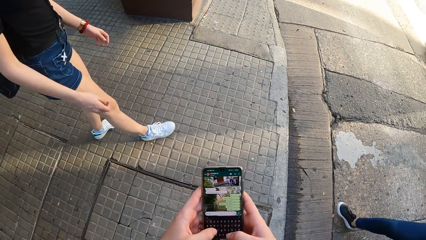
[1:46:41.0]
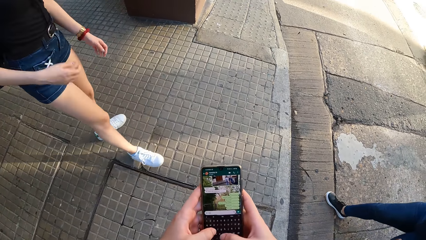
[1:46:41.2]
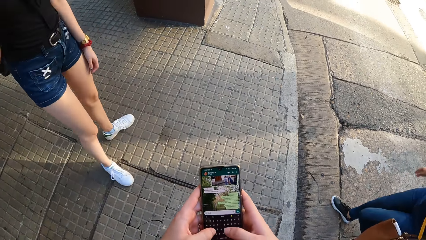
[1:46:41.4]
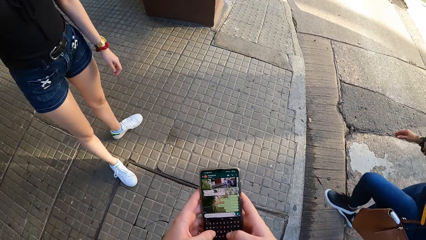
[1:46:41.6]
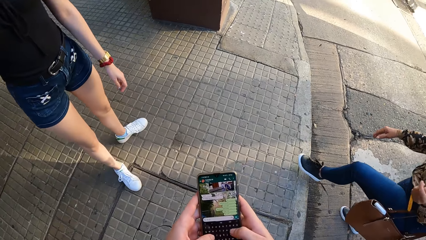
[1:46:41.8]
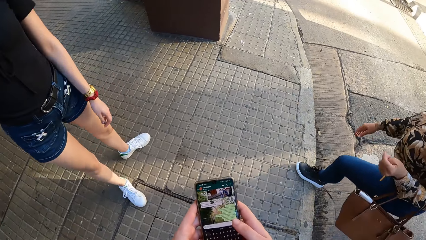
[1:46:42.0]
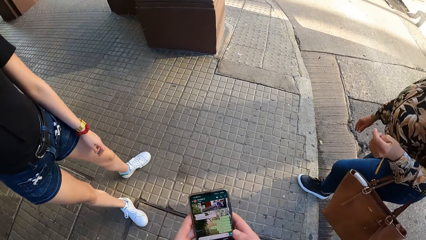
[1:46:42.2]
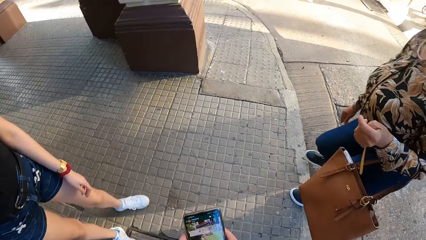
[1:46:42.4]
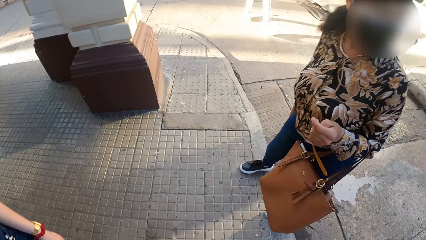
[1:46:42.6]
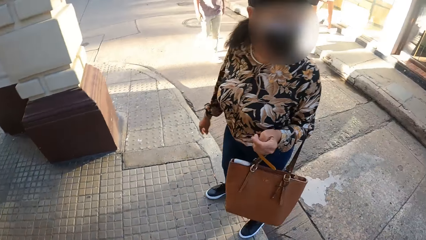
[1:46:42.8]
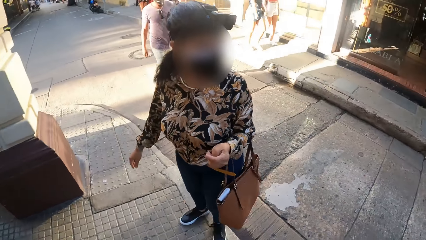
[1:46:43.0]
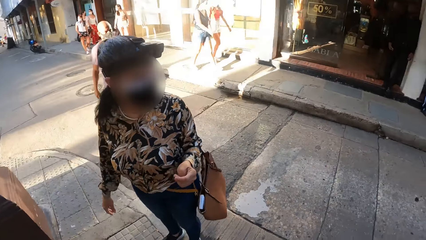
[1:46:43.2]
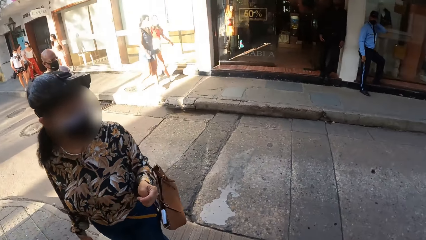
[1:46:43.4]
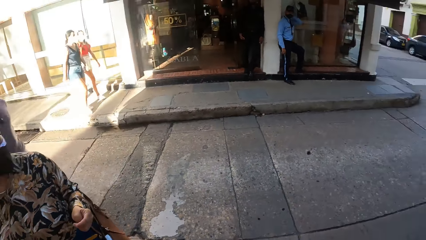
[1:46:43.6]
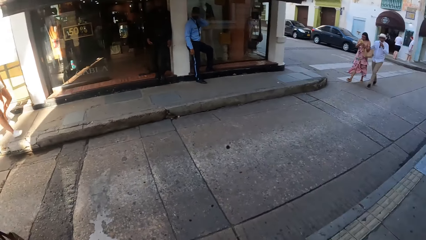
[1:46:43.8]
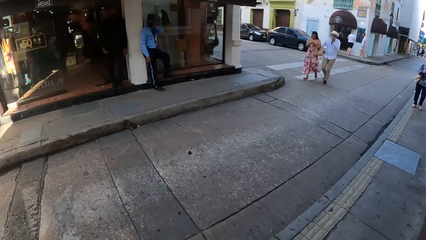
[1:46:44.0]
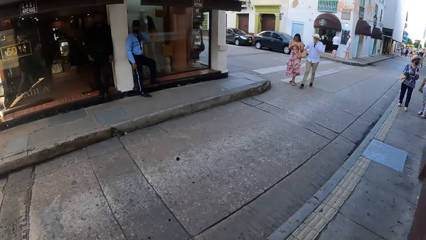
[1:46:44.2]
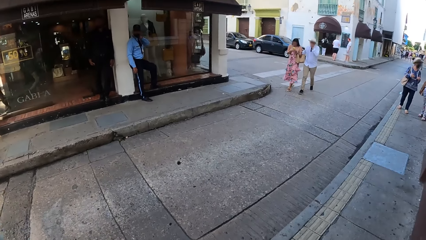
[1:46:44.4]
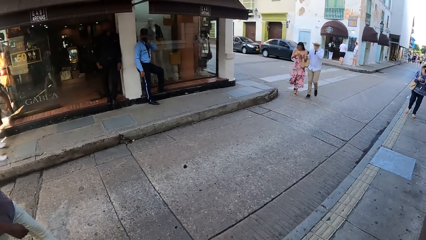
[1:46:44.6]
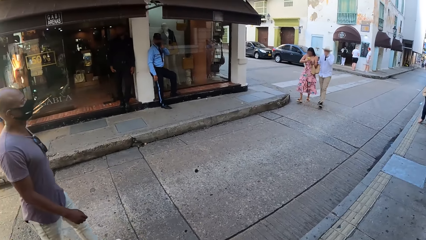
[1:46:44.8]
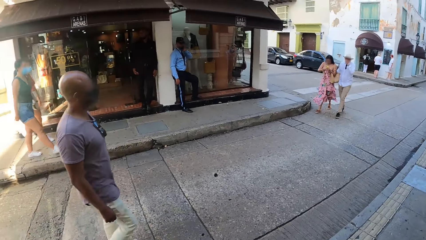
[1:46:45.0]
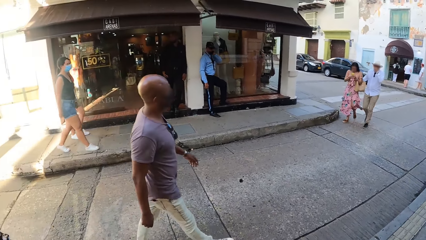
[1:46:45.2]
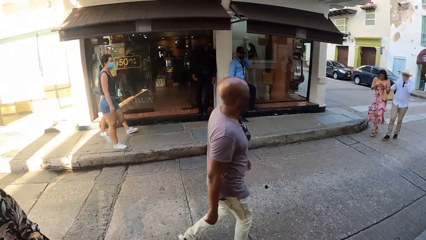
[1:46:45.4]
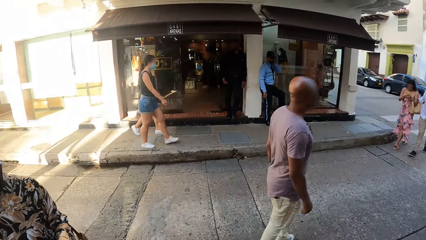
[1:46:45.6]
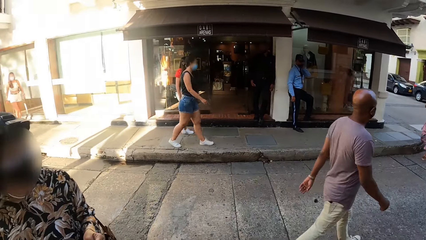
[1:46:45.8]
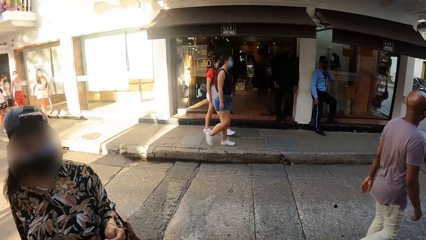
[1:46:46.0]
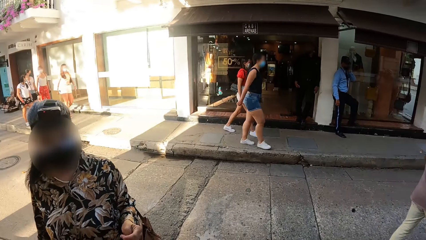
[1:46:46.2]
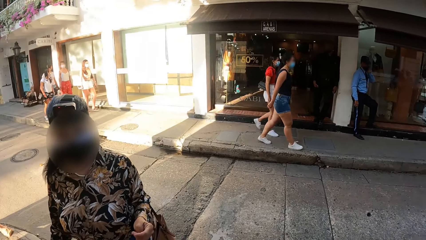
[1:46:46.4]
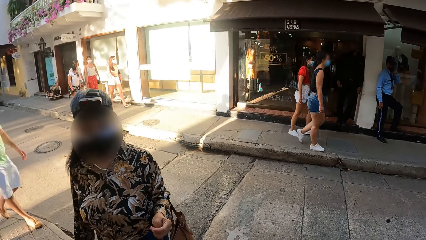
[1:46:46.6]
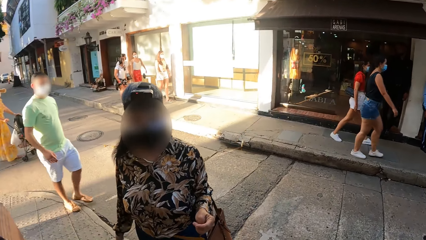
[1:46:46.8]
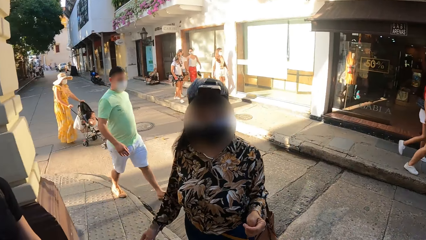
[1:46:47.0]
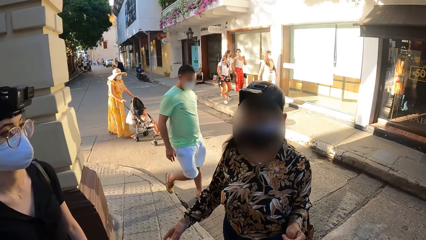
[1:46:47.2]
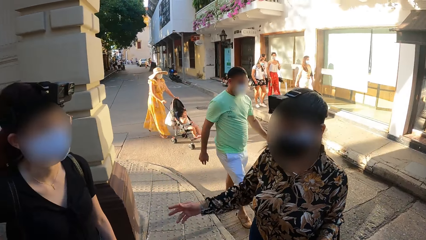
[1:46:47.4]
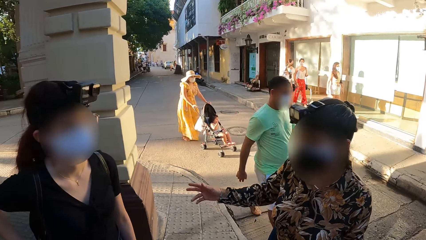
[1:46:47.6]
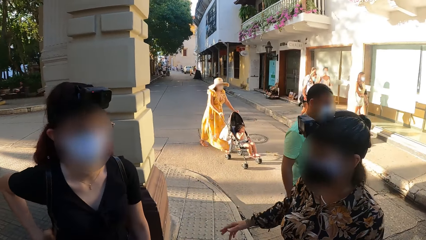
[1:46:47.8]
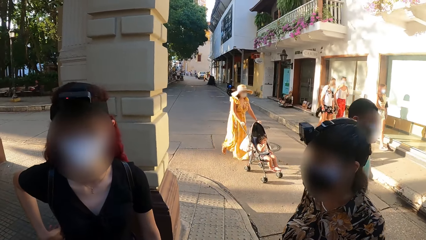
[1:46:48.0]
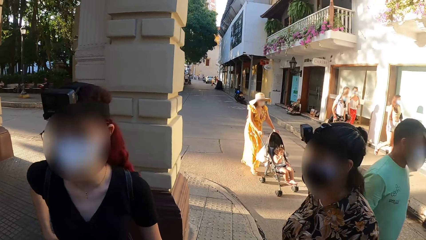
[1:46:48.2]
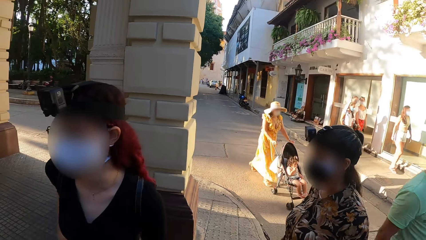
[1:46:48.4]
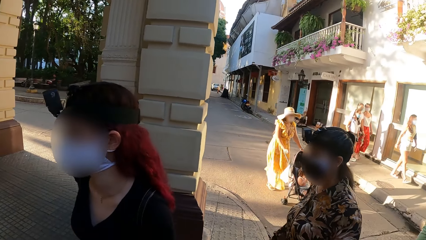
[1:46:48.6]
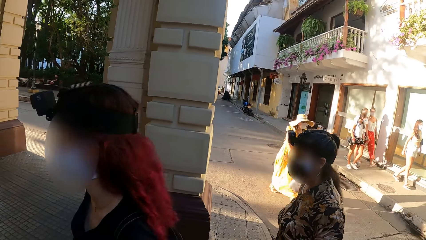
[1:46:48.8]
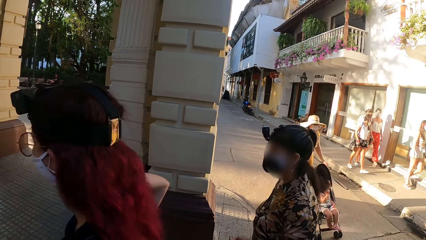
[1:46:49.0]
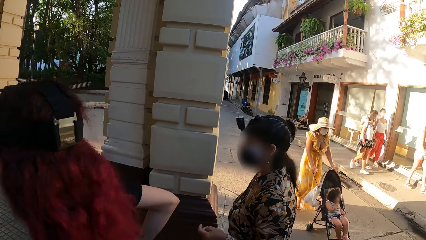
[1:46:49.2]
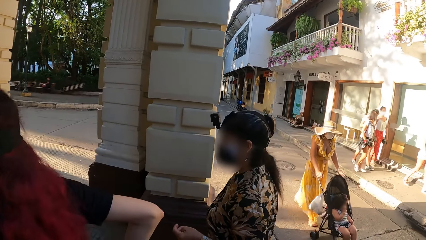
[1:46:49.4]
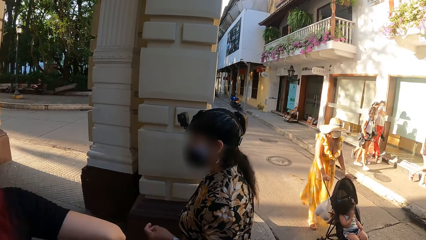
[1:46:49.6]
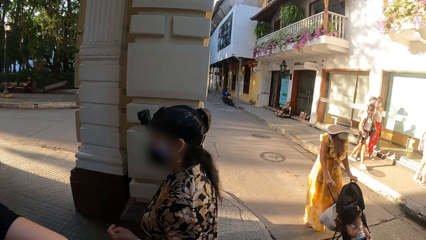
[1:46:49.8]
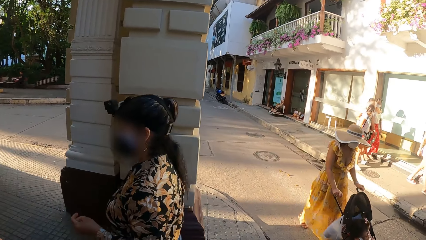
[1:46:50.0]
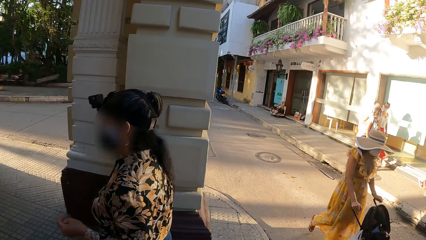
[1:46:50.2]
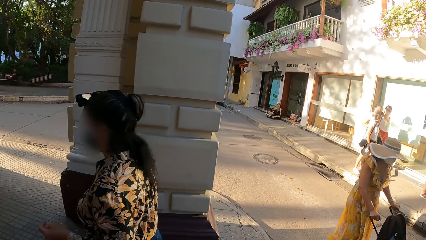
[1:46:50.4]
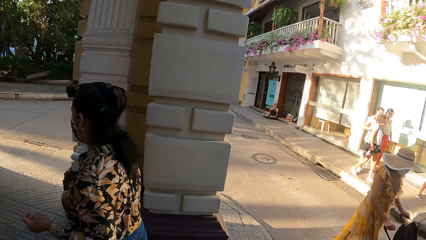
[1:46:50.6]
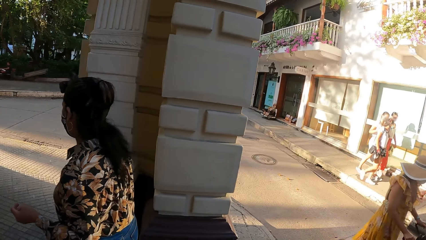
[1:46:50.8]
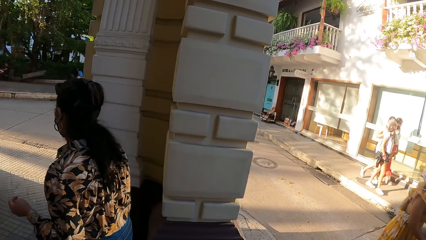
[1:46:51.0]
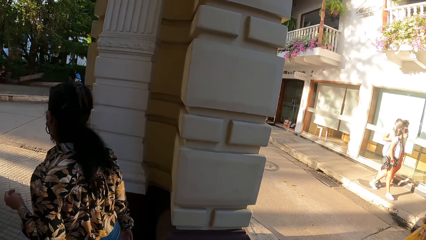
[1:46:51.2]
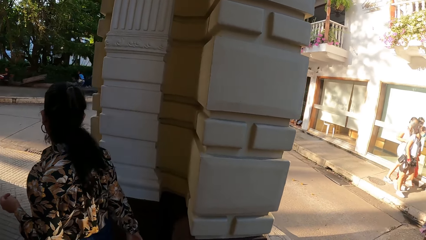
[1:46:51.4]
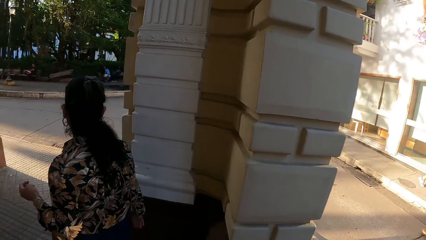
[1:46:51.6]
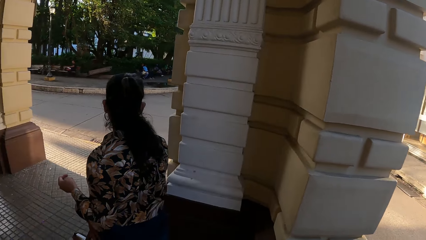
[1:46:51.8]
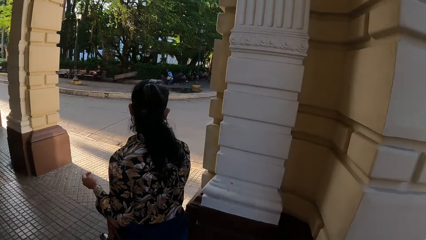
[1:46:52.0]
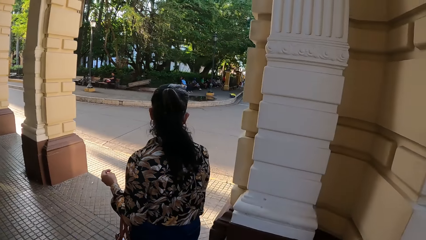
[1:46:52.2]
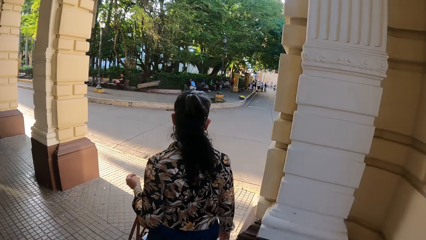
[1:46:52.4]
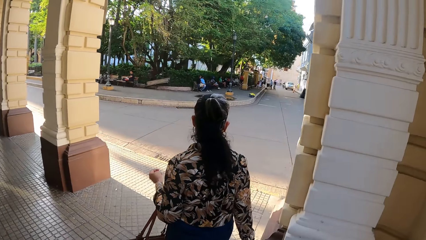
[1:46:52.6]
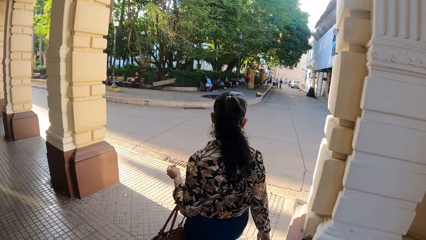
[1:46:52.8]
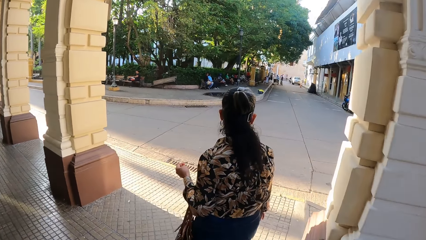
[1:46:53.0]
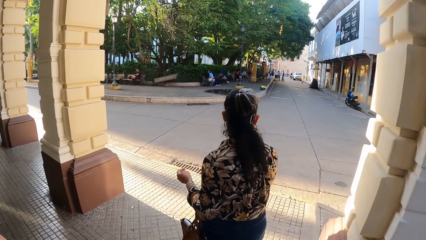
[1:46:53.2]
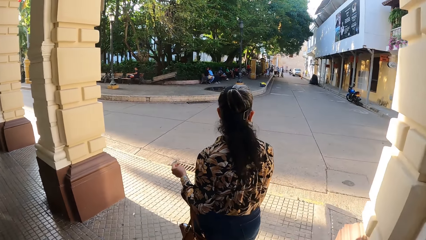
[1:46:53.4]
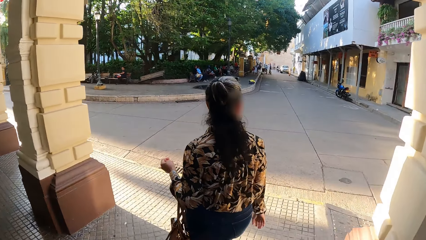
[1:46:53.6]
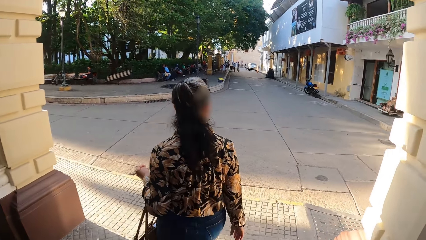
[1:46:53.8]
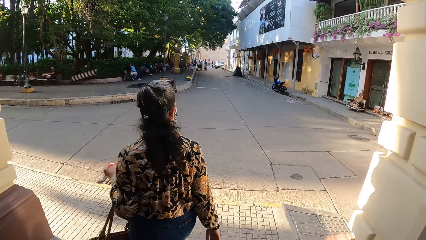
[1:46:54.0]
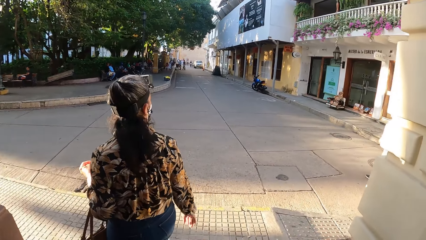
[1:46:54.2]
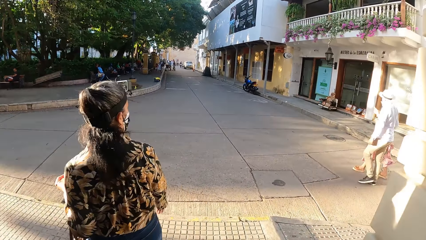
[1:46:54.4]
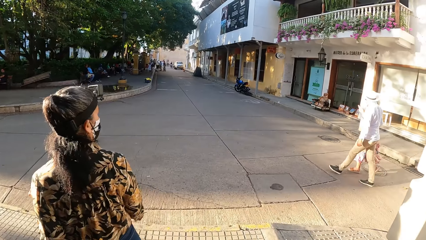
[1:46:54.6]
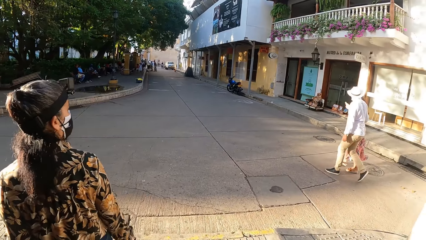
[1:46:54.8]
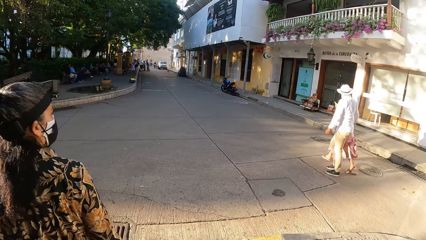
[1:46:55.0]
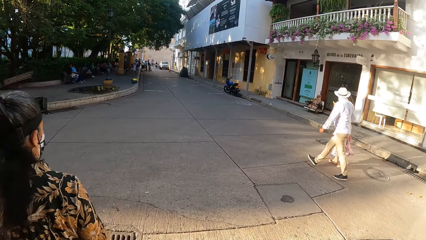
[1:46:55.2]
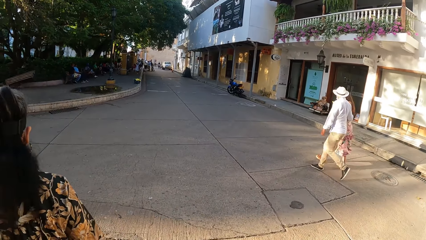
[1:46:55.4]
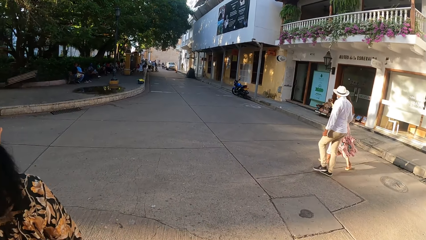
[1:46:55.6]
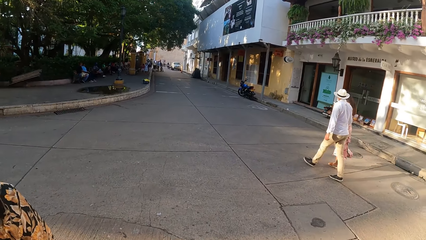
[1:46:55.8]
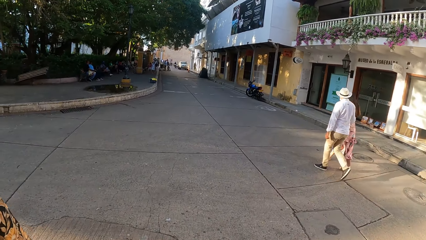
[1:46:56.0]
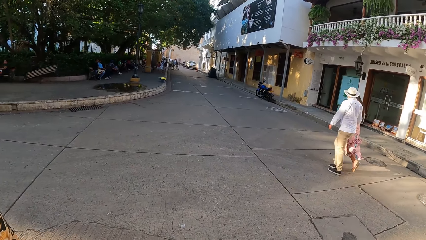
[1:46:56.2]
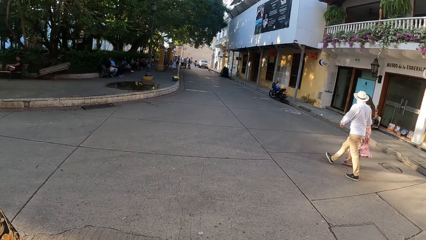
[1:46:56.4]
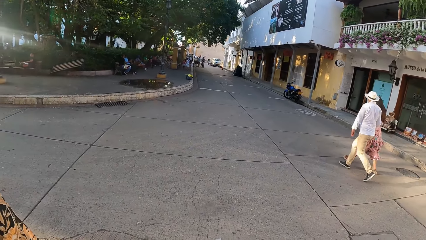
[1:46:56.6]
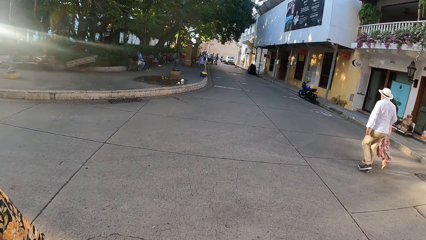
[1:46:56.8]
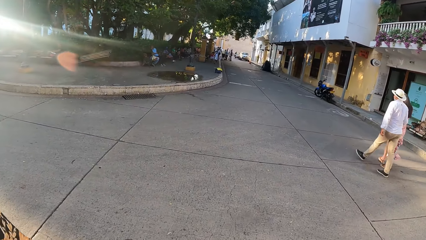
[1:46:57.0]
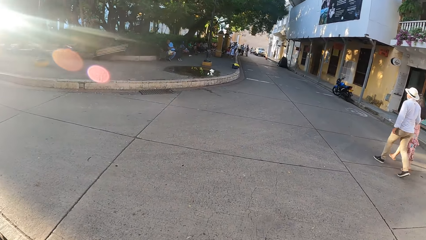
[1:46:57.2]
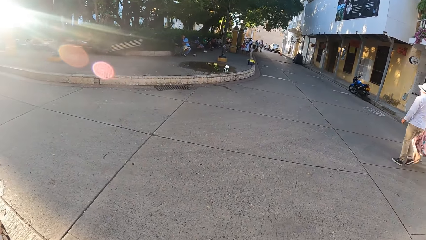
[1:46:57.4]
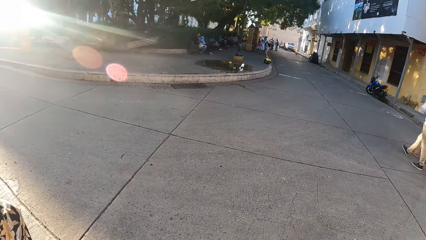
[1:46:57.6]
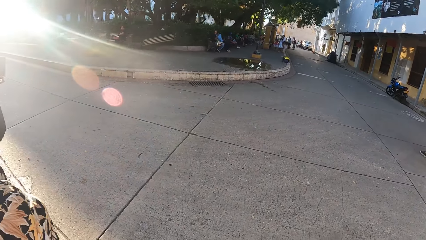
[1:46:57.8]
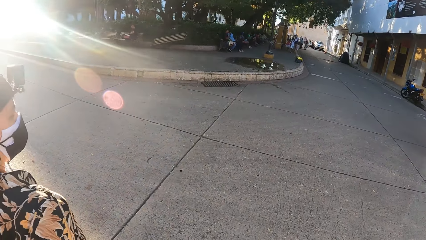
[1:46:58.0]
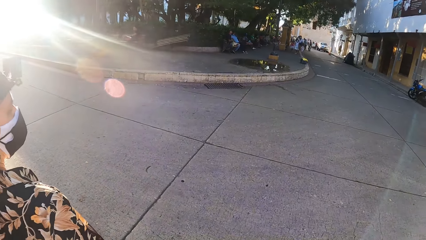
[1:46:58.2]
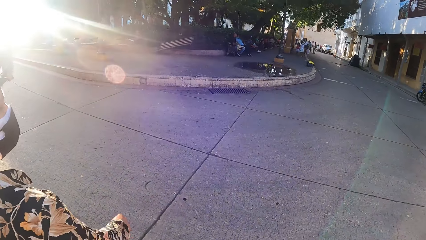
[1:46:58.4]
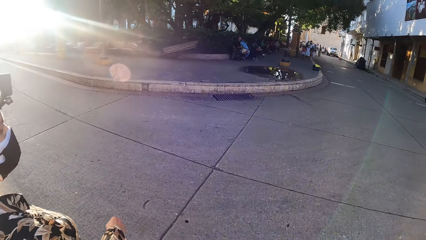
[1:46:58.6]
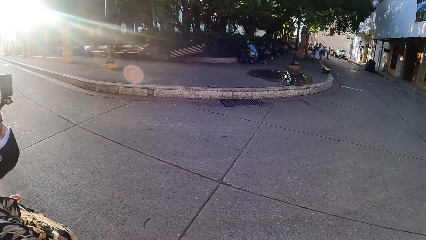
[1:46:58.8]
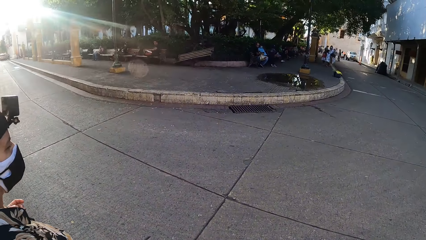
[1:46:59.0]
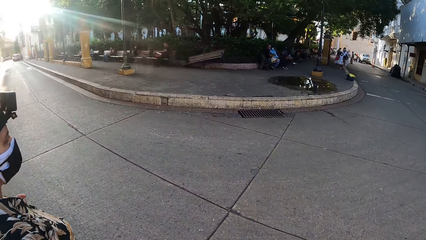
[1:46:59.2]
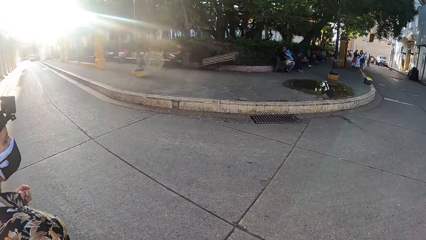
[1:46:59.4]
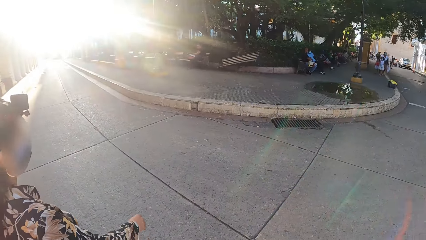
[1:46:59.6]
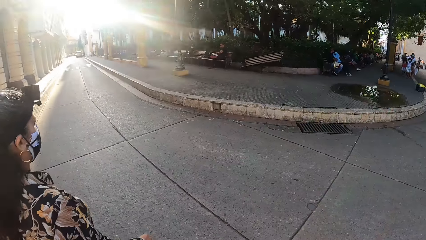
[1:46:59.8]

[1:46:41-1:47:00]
The camera wearer looks around. They walk along the road with colleagues. The woman walks on the road. The camera wearer walks on the road.
